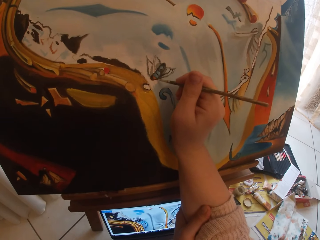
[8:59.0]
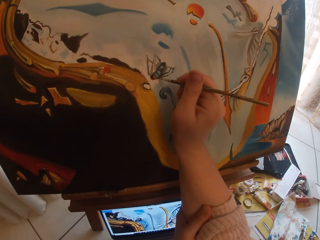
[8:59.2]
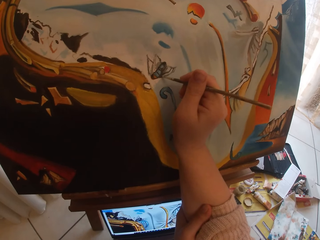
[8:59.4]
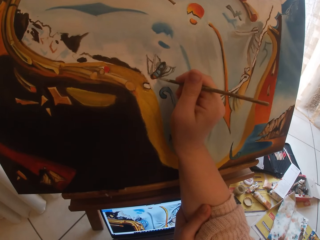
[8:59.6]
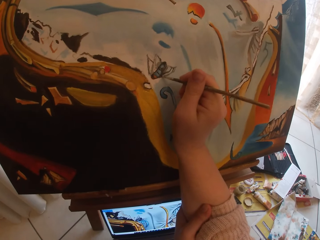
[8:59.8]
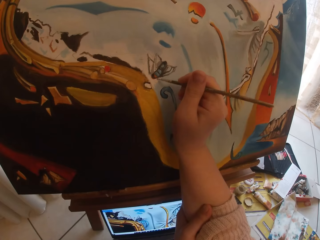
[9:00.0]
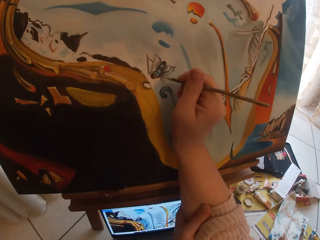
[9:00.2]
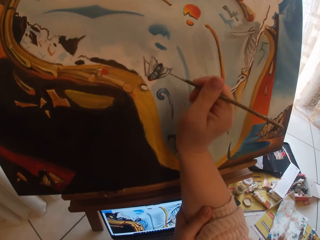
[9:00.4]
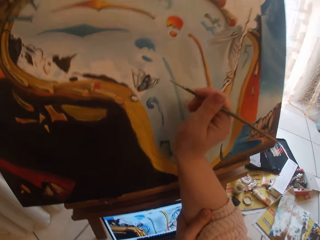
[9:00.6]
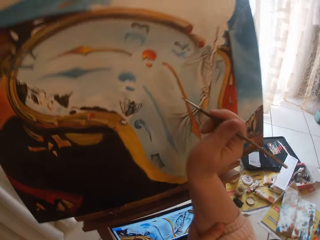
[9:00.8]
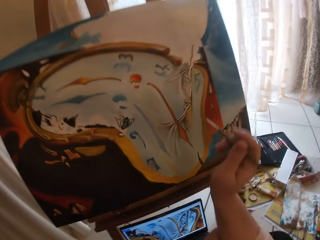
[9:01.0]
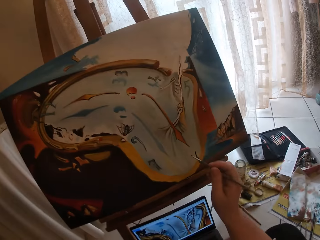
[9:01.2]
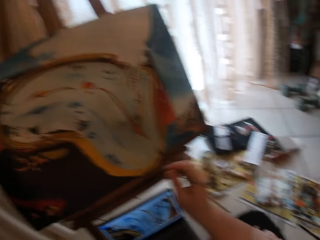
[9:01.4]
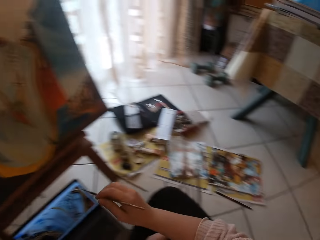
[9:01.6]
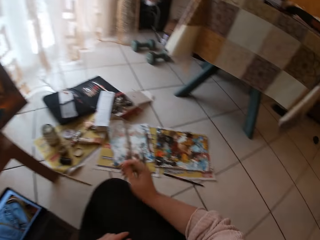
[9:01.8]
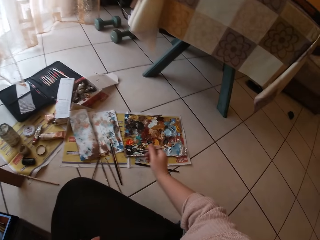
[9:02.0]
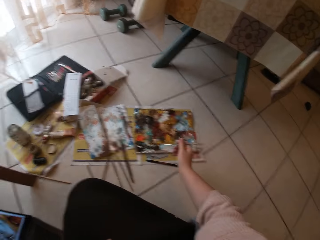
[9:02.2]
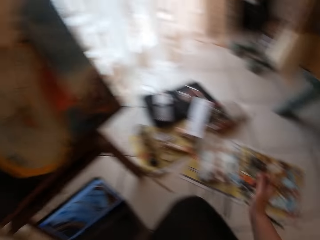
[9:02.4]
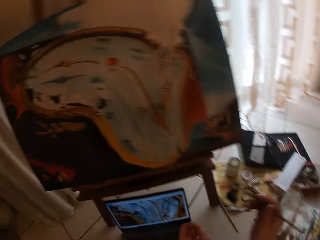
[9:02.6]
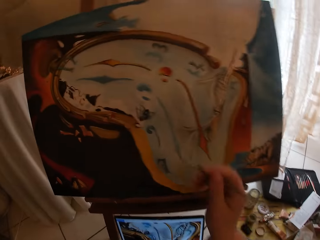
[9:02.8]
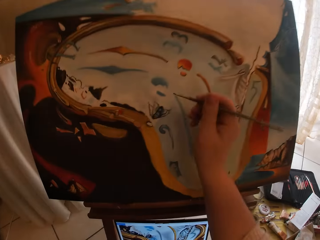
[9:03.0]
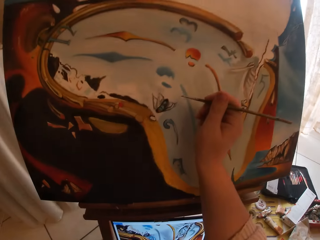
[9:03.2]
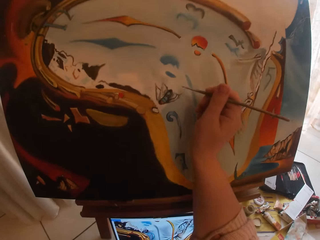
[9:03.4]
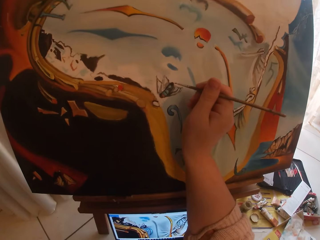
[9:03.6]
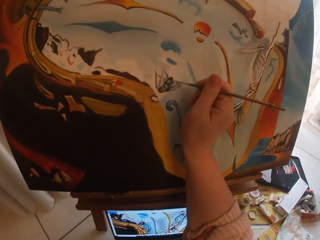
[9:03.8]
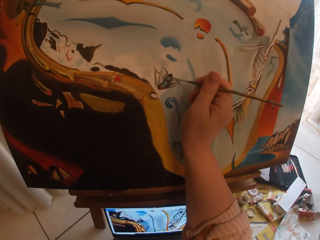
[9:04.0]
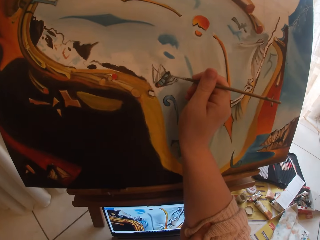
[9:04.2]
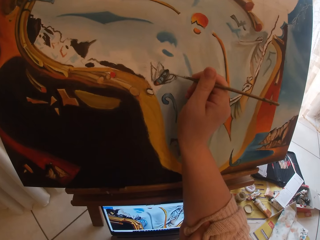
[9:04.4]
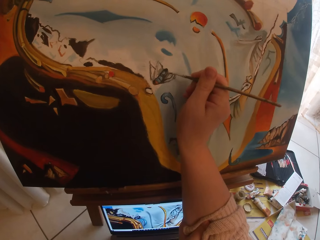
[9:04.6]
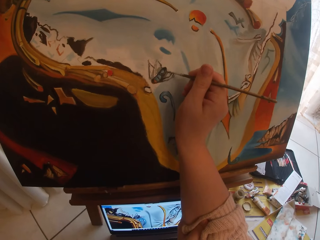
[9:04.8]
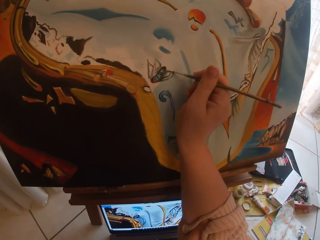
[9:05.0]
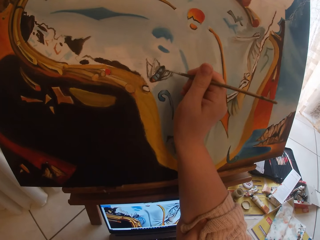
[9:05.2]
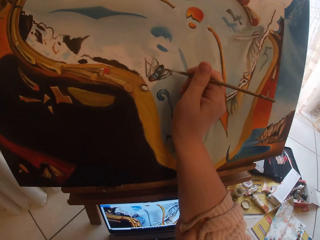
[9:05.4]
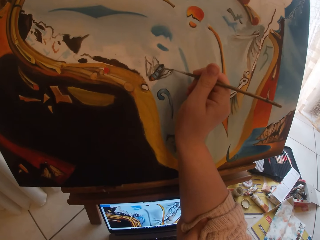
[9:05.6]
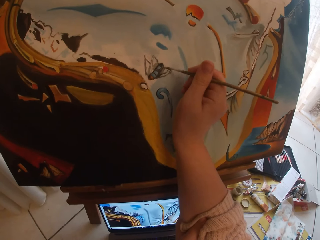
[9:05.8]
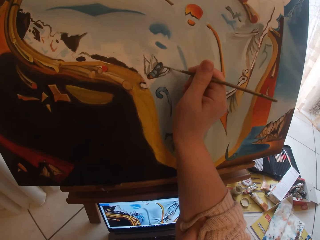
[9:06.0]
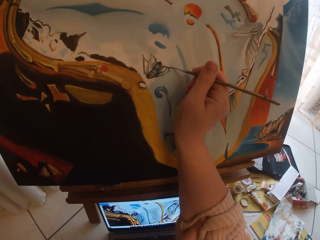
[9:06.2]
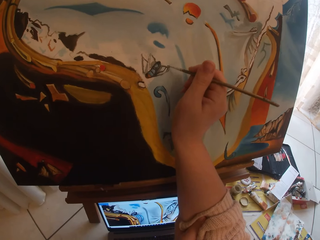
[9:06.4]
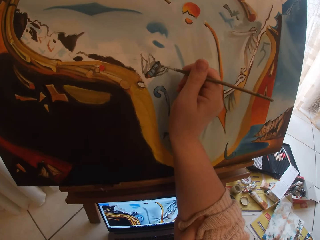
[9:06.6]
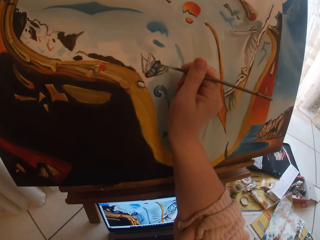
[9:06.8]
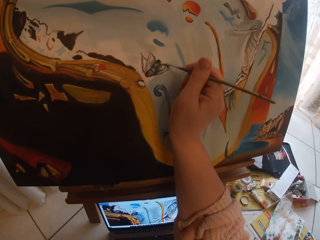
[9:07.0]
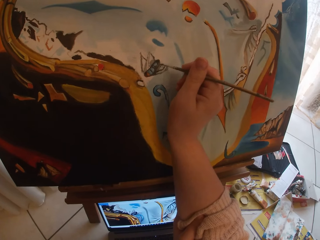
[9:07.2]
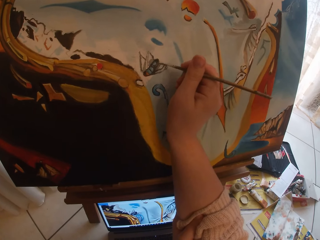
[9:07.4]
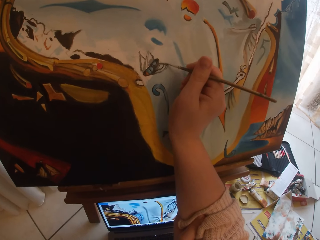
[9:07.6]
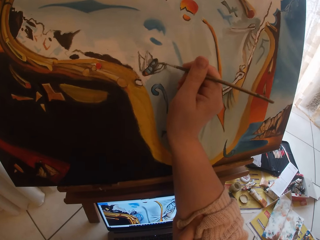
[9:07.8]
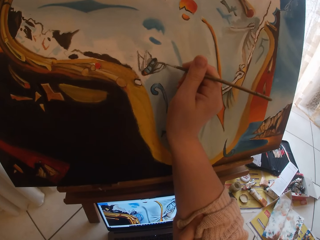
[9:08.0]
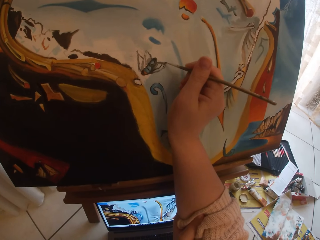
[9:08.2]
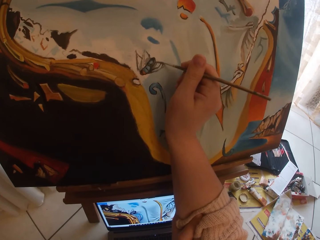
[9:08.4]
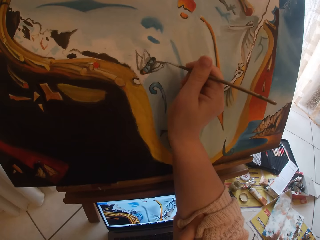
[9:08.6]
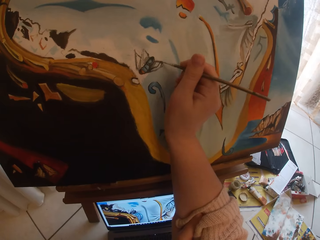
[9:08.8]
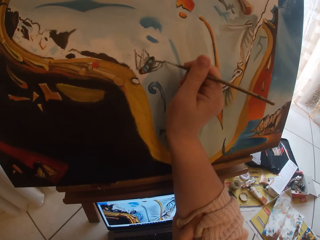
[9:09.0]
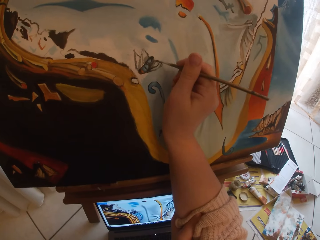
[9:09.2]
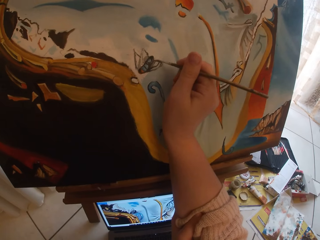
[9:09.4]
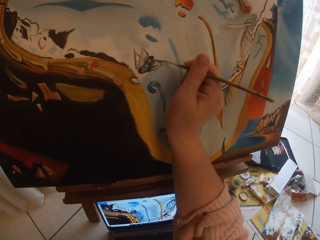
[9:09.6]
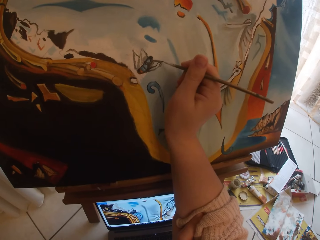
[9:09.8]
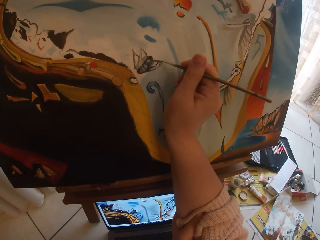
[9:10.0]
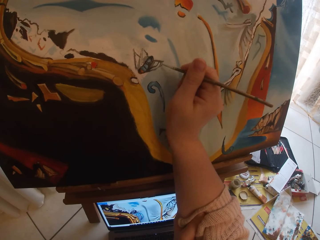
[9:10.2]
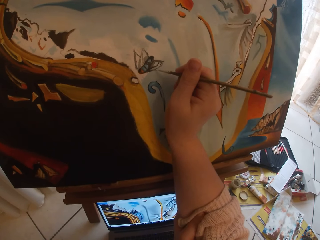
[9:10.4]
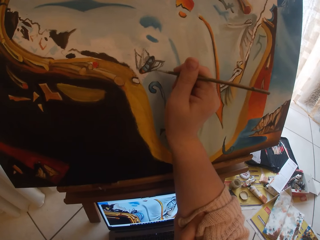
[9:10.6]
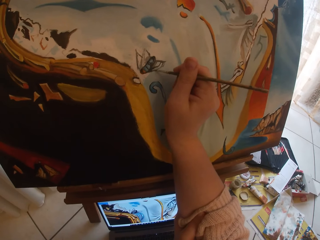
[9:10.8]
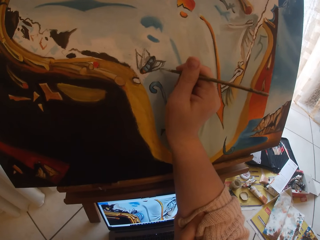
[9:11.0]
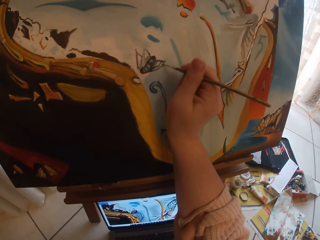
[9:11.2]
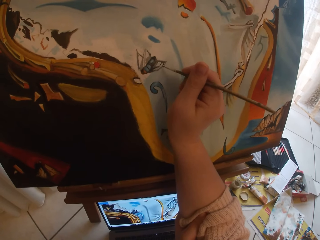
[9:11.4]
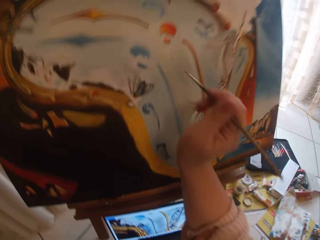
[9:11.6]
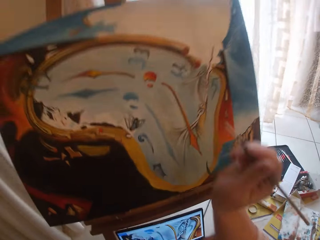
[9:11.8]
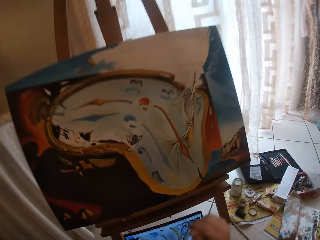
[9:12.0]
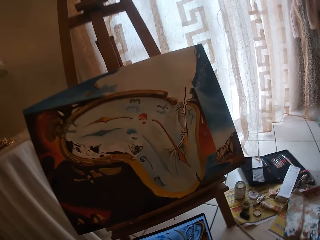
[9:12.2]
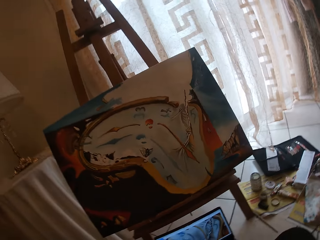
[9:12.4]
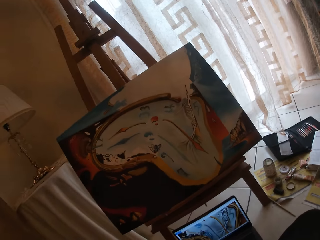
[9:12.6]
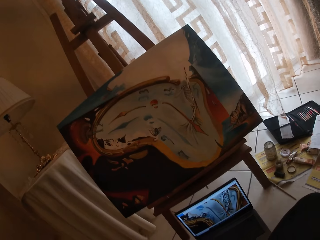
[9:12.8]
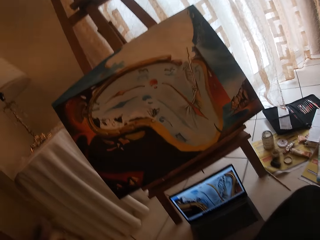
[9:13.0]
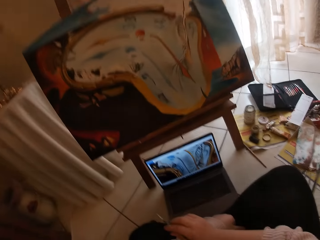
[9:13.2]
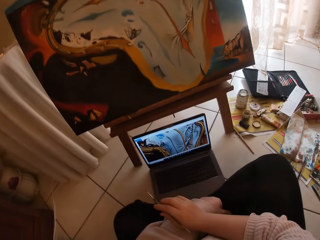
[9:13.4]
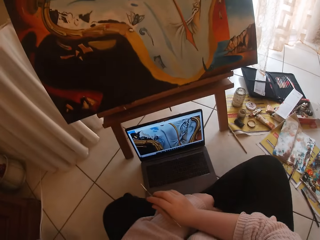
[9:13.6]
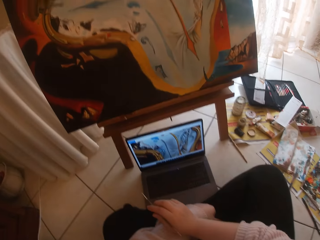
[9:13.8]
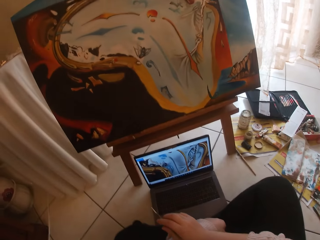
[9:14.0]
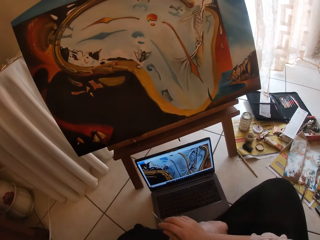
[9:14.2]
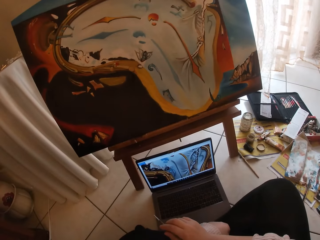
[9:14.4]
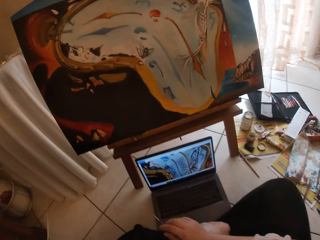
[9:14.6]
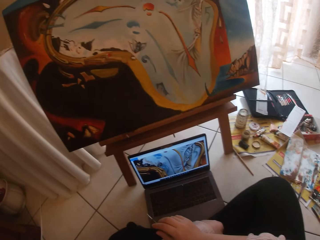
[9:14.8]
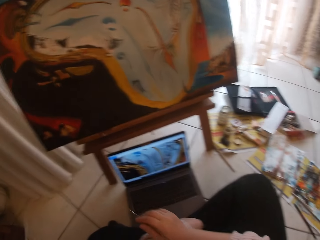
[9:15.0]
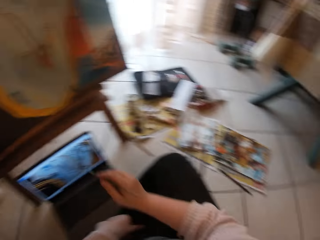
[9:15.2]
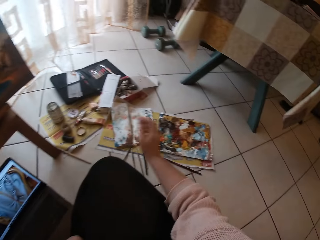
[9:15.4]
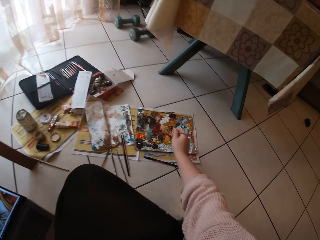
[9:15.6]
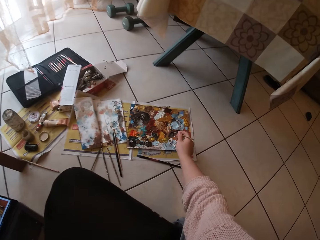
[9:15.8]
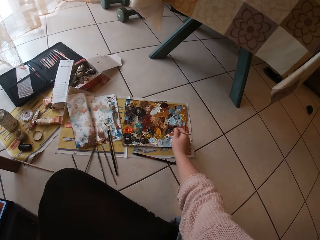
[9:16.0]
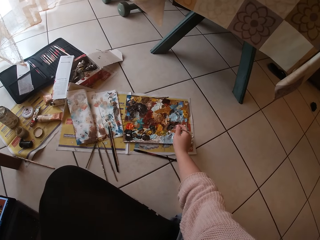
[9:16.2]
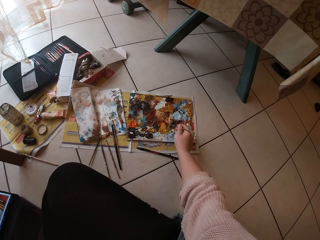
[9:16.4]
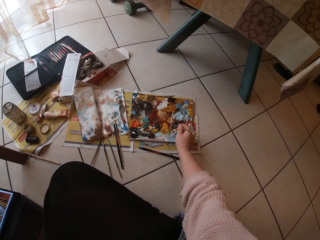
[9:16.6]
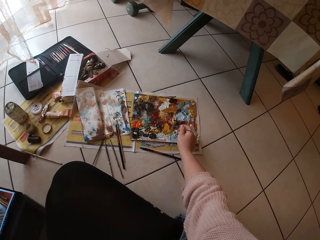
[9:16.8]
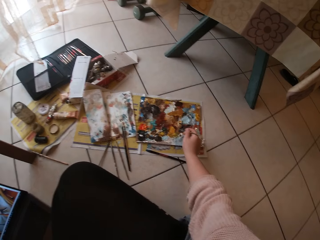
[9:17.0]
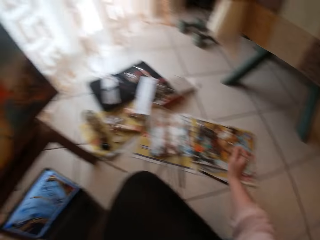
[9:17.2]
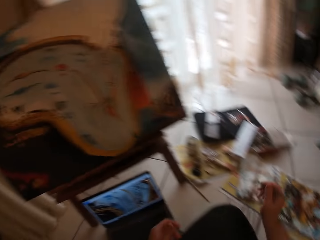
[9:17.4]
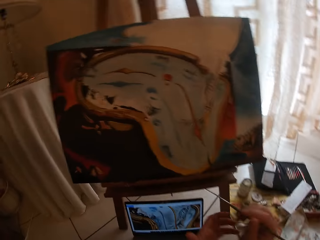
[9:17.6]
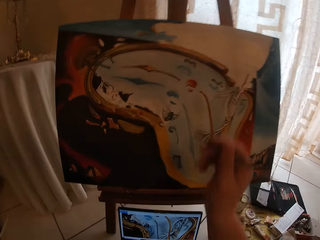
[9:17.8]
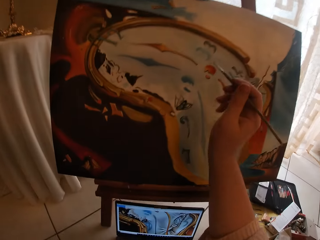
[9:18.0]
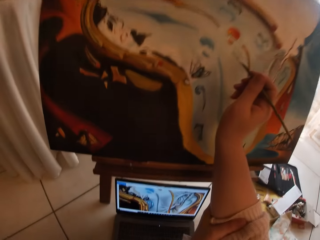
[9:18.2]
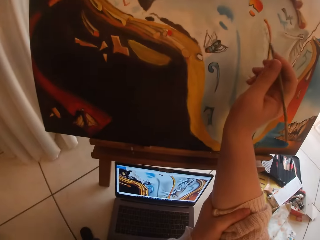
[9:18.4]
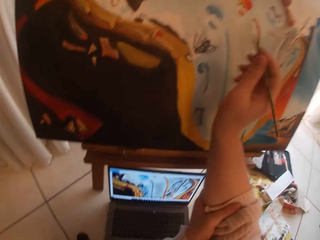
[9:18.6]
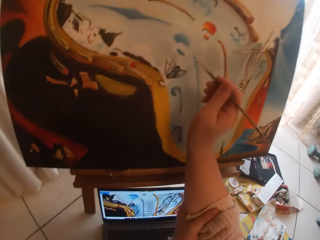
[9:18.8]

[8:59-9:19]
The camera wearer looks at the palette. They paint on the canvas. They look at the canvas. They look at the laptop. They swirl the brush on the palette. They pick art paint with the paint brush. They paint art.

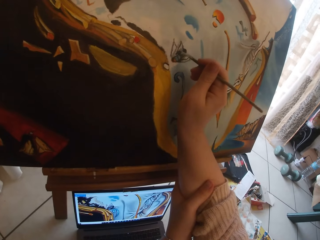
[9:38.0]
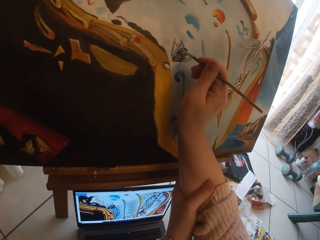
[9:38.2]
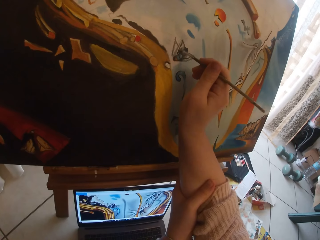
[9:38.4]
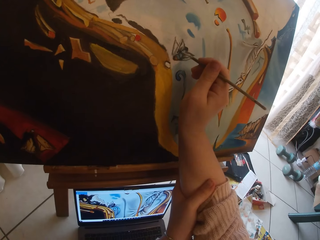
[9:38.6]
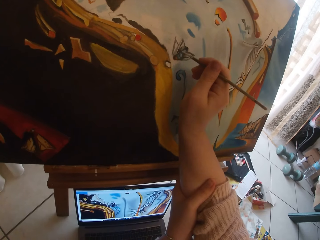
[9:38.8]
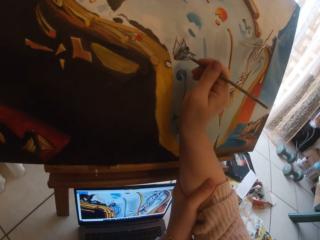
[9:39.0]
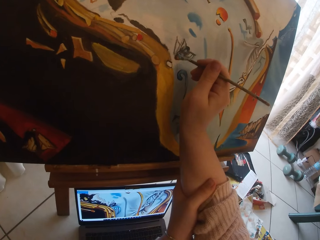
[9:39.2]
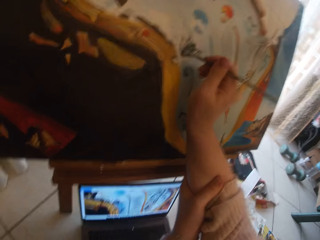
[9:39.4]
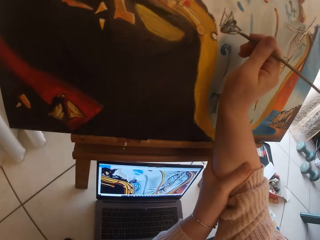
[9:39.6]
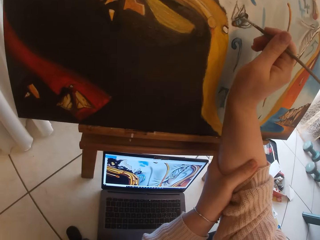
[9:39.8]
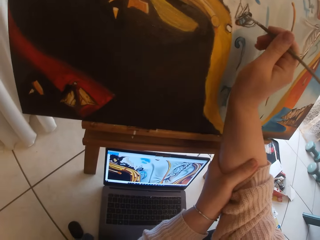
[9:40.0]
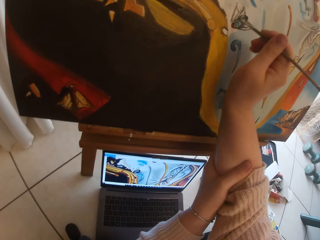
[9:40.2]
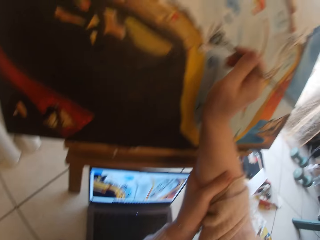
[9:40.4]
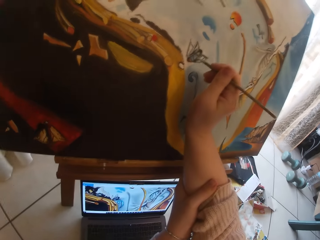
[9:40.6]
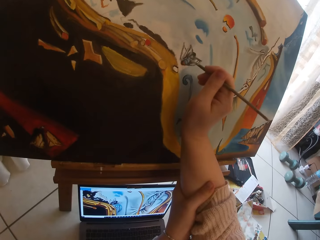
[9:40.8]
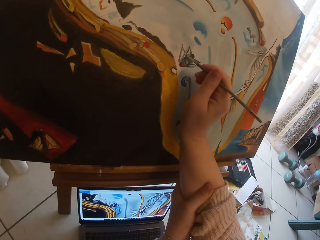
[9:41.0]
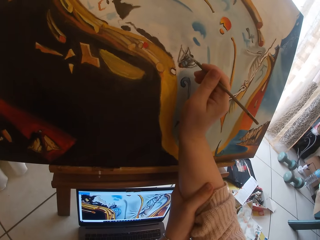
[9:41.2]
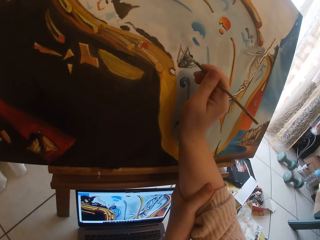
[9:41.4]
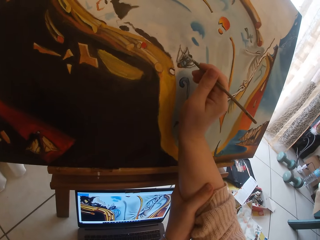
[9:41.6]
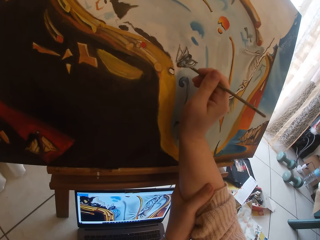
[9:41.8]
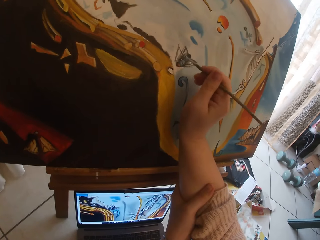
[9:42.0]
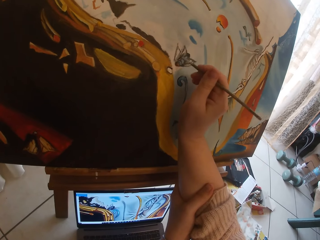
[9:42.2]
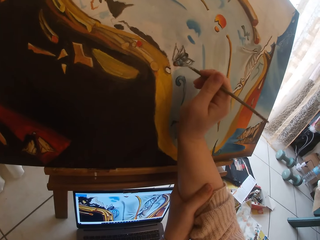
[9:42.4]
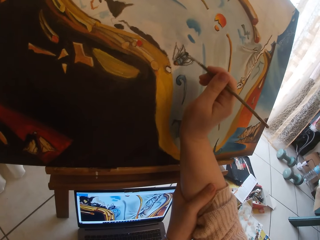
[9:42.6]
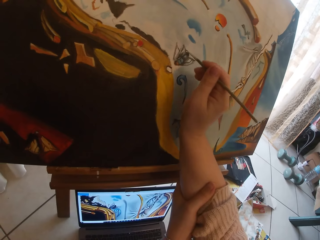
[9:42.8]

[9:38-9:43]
The camera wearer looks at the picture on the laptop. They paint art.
